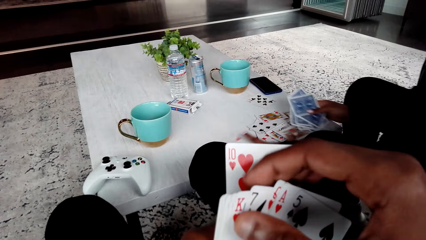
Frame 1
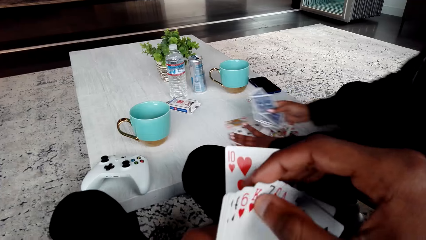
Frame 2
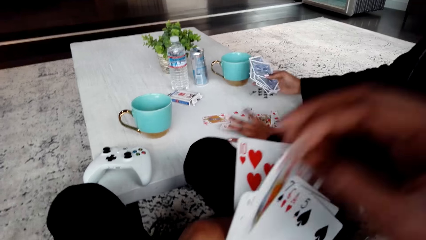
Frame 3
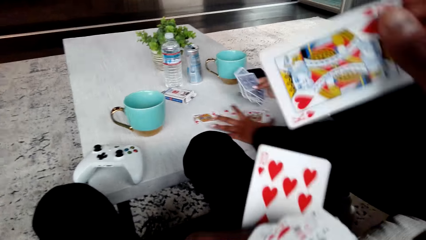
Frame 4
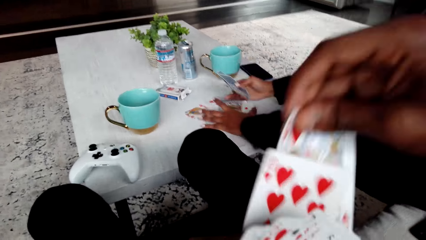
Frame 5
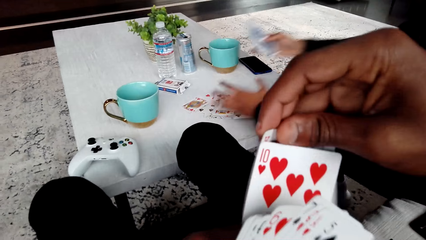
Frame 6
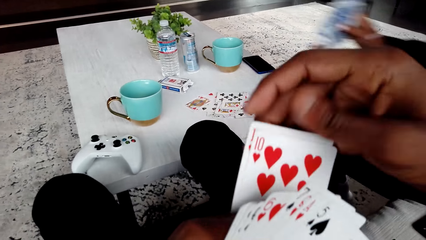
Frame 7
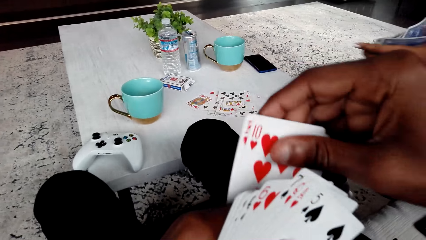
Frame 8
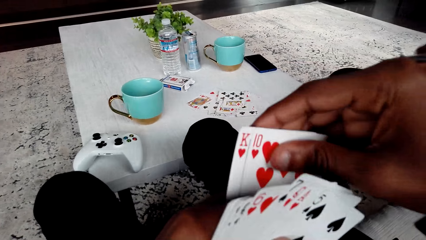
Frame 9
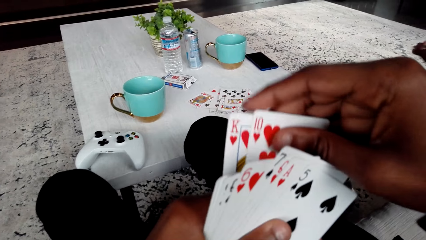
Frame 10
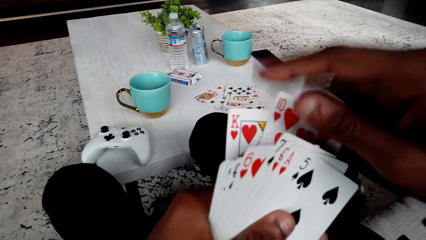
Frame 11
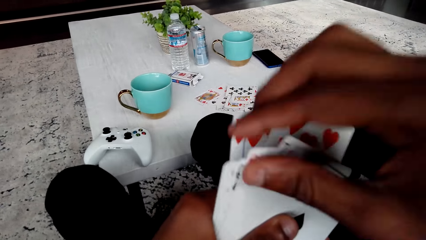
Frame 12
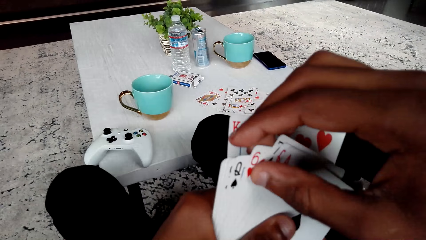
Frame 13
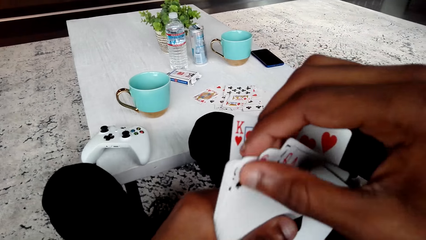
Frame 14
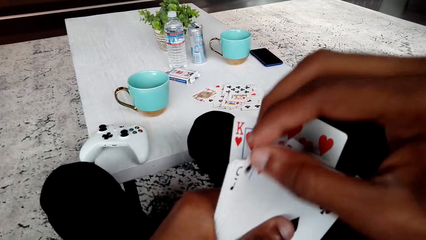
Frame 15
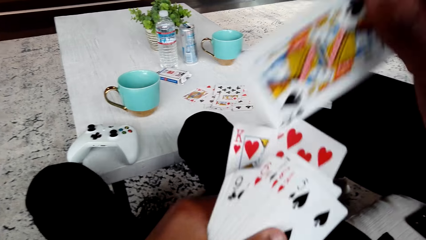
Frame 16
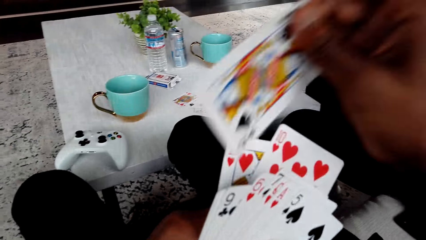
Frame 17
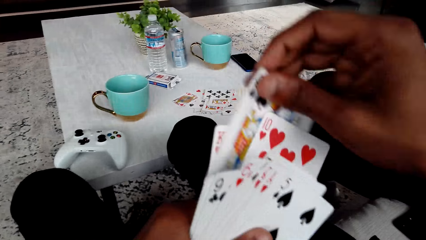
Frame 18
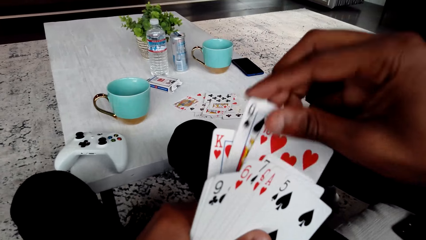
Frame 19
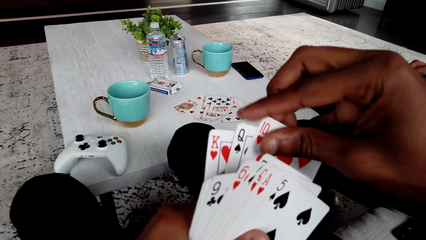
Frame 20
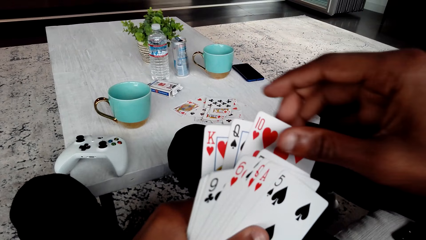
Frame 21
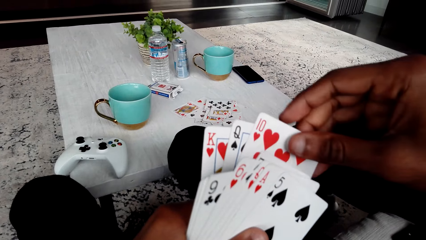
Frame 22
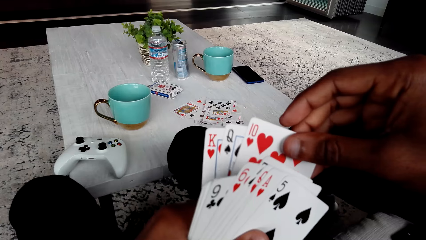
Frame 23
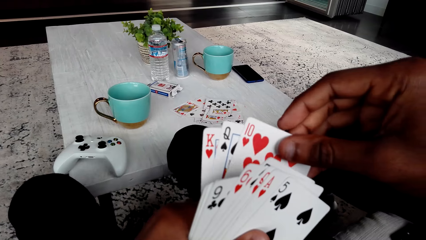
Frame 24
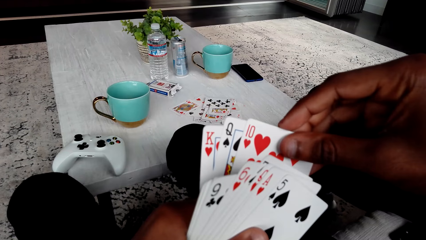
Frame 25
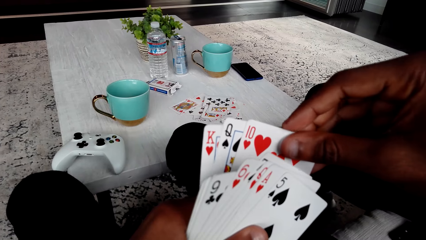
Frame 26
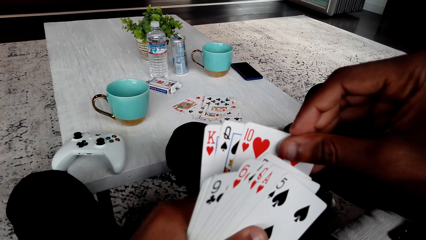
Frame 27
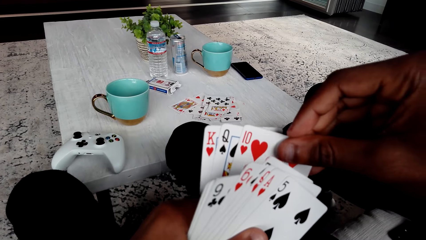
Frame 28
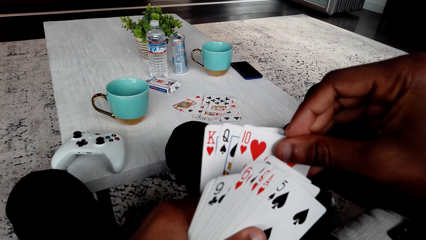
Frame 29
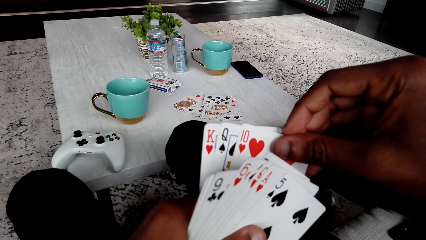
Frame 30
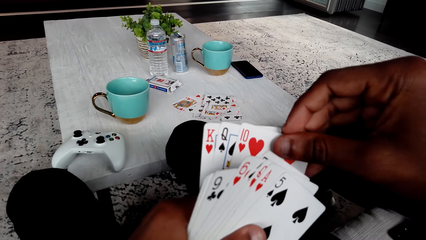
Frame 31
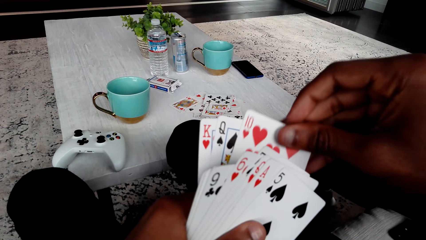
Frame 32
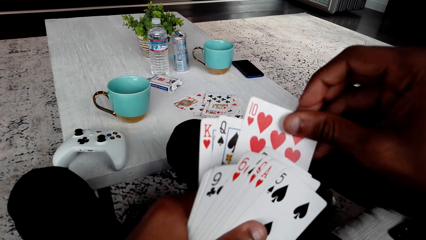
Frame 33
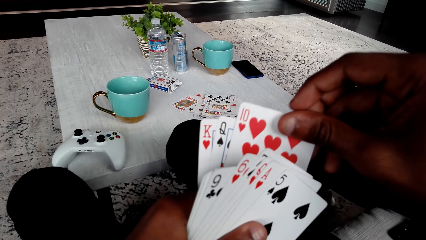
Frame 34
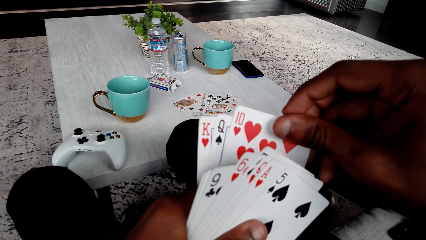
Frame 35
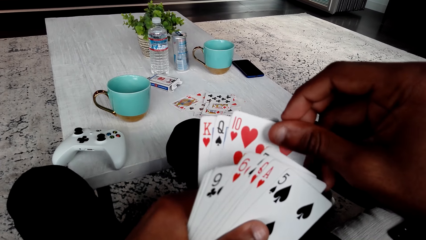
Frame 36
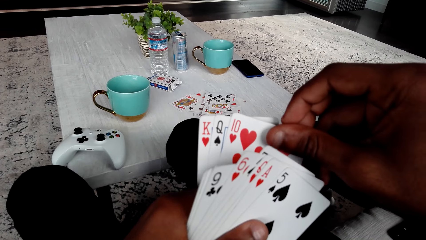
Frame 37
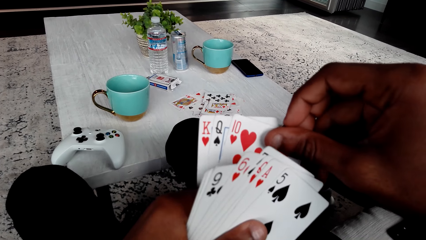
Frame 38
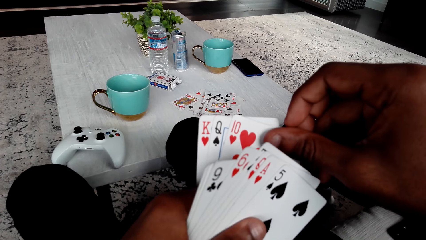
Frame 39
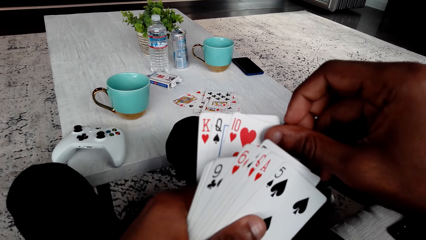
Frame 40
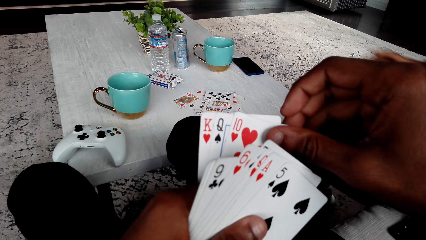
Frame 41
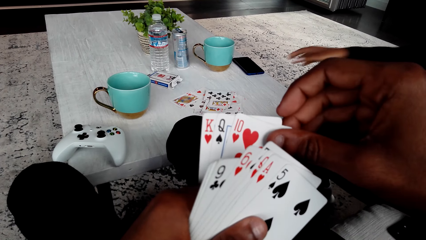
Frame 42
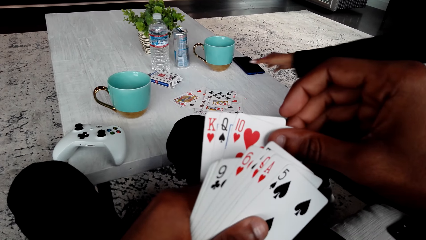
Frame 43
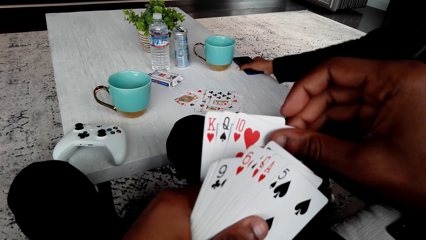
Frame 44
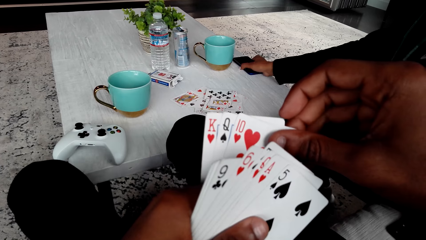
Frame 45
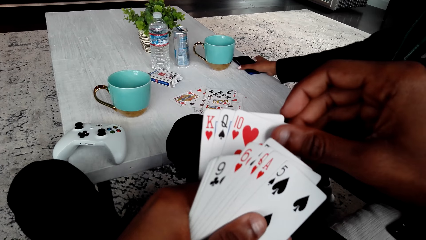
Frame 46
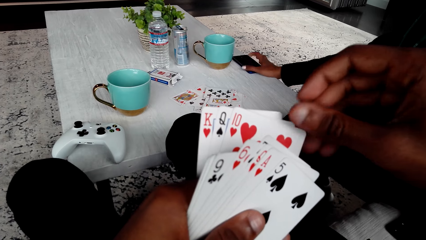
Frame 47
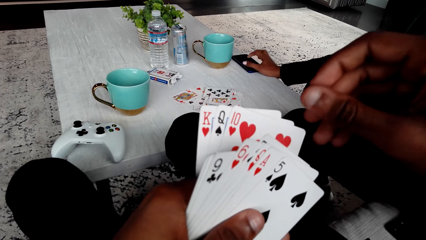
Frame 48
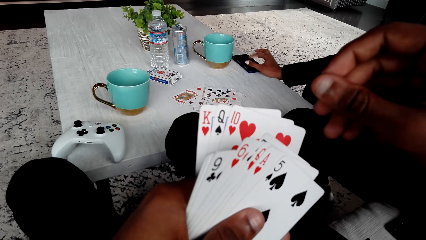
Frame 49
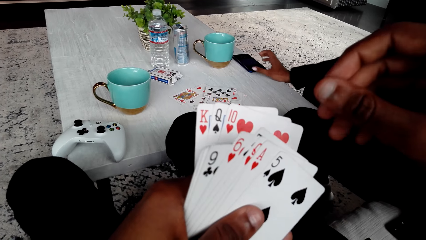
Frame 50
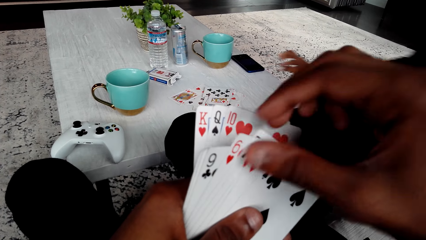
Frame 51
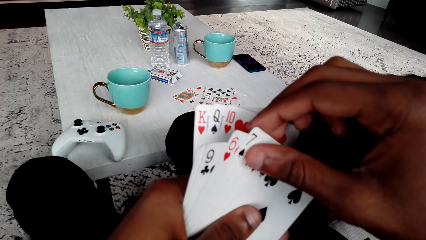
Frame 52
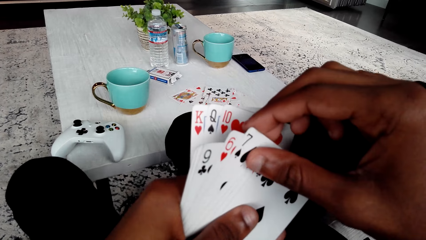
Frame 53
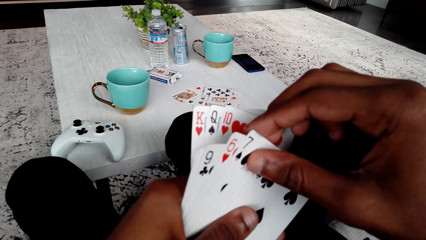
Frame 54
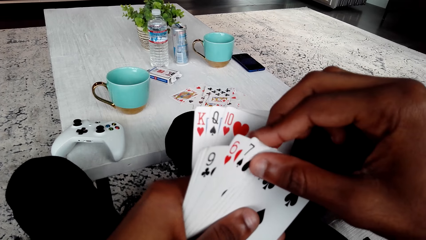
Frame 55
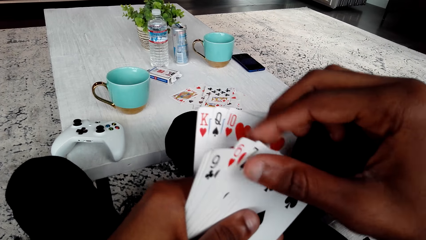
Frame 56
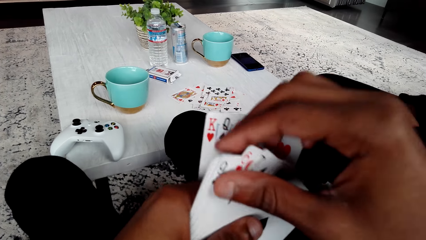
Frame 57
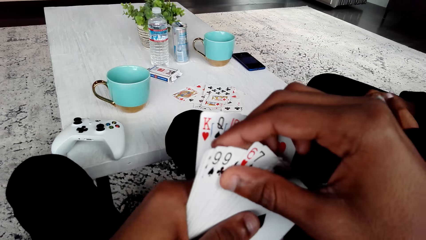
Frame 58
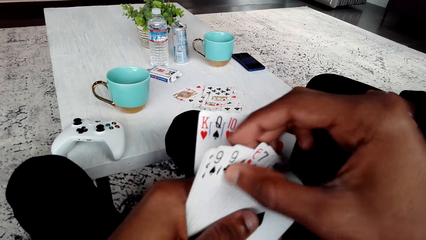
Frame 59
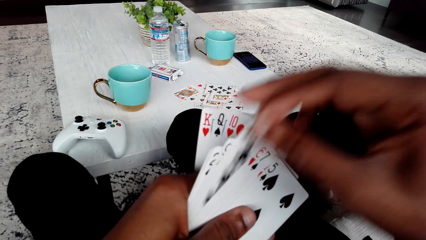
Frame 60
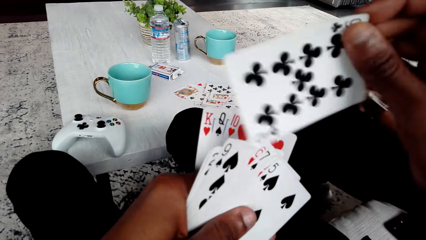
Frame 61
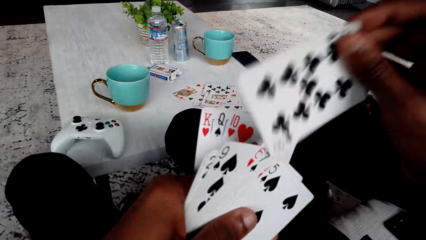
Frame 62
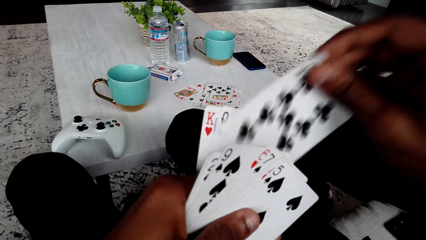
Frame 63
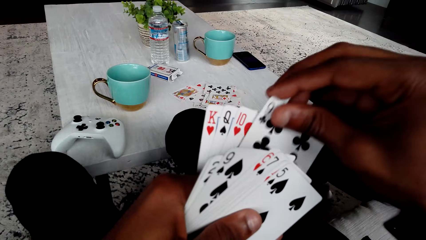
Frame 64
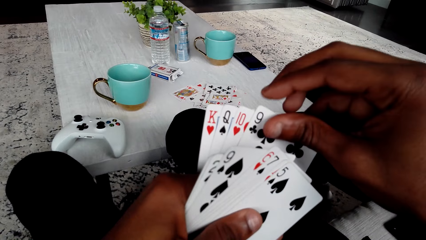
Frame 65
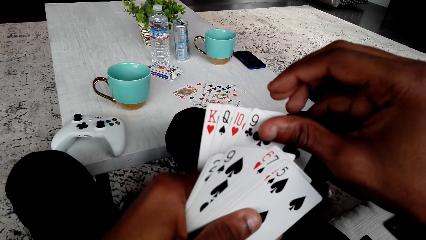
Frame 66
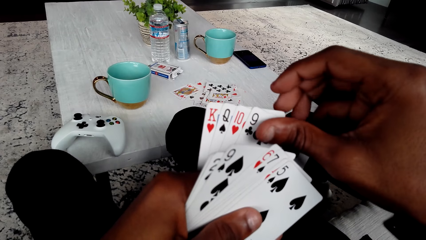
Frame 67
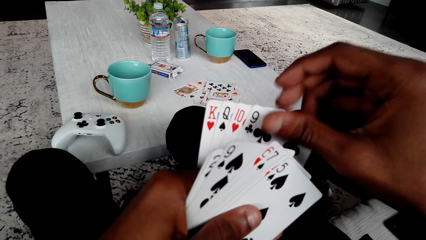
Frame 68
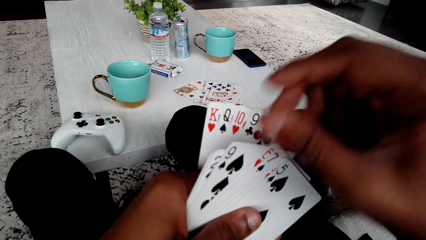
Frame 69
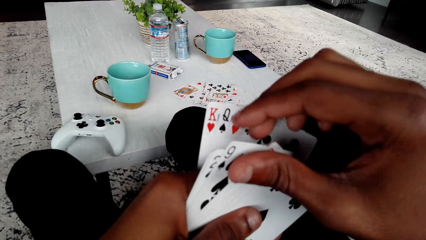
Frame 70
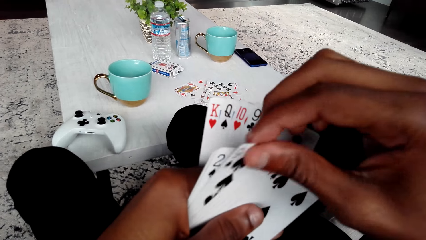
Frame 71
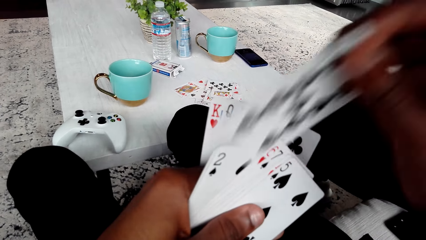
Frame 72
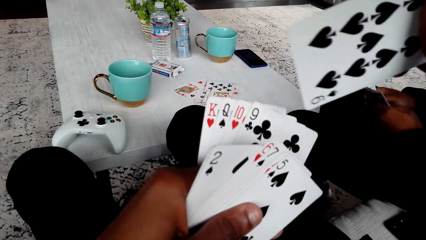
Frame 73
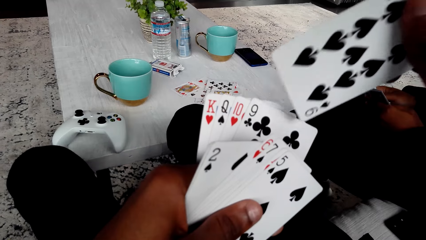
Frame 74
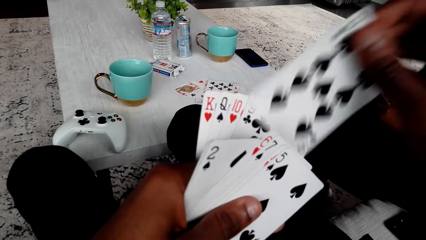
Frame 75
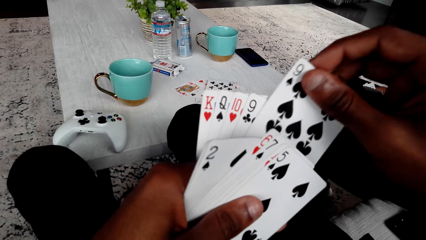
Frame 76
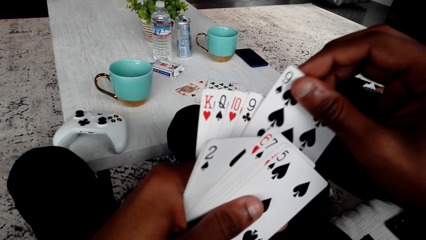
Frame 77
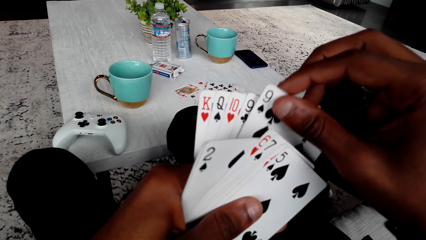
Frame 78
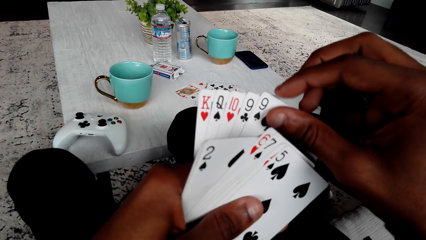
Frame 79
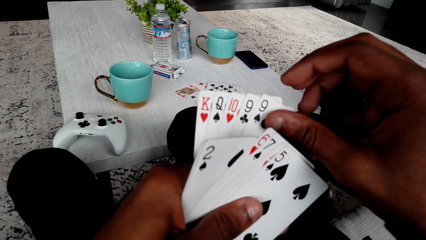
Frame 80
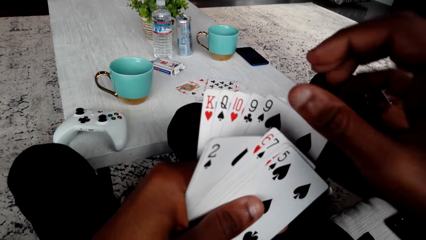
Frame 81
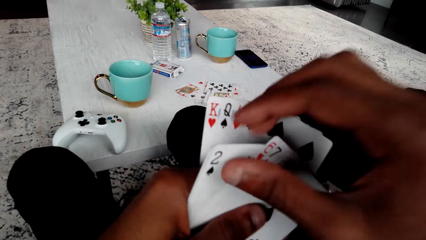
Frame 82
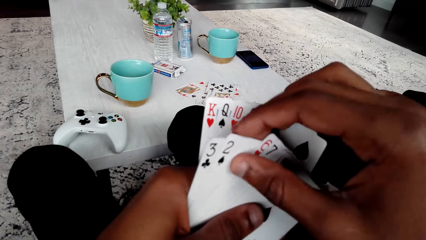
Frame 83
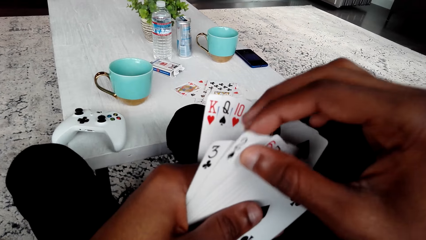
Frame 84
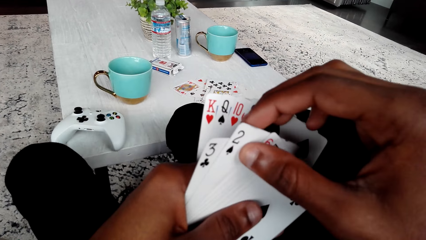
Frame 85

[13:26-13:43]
A woman taps on the phone. The camera wearer arranges cards. They shuffle the cards.
